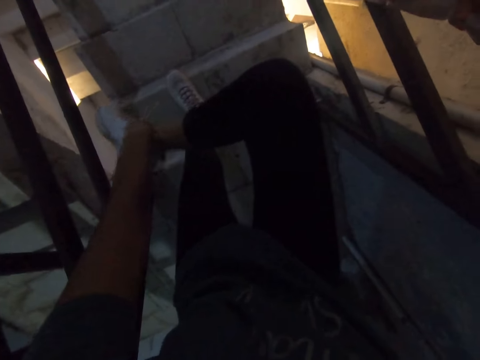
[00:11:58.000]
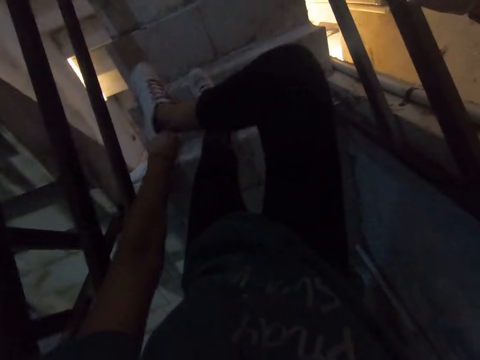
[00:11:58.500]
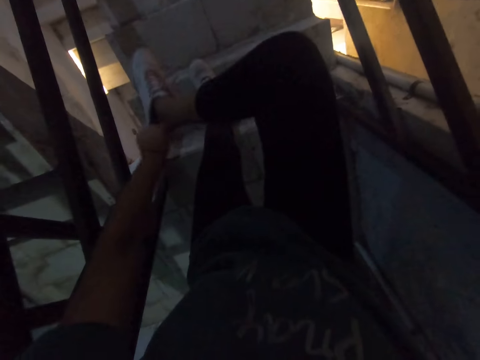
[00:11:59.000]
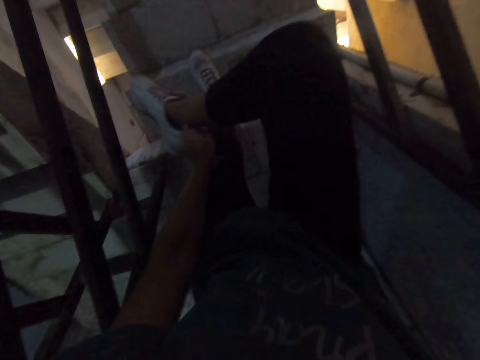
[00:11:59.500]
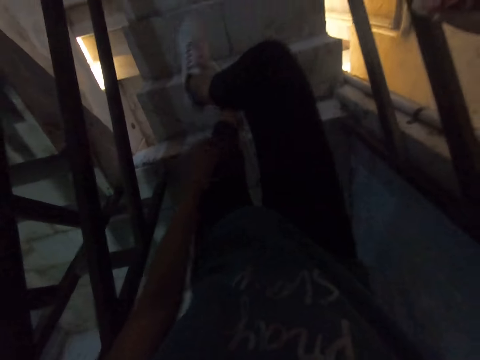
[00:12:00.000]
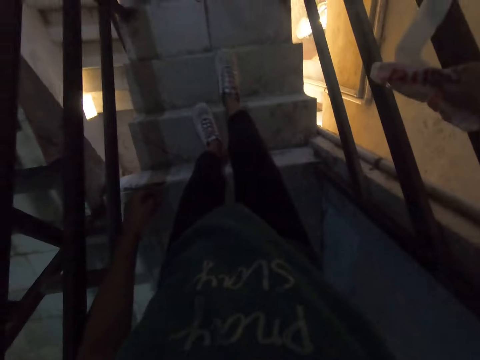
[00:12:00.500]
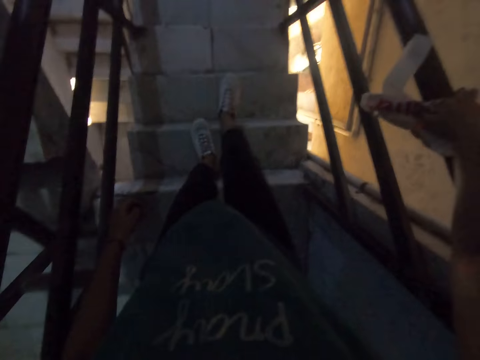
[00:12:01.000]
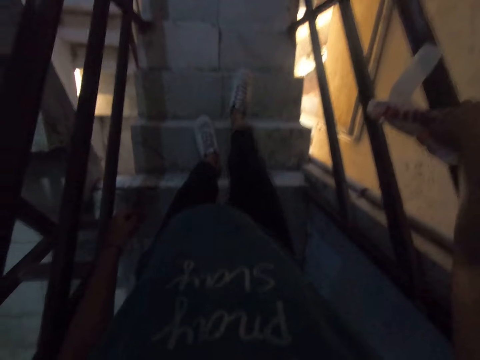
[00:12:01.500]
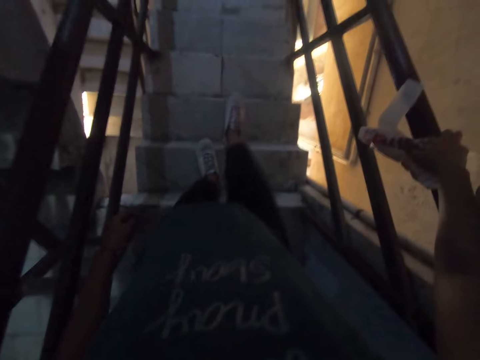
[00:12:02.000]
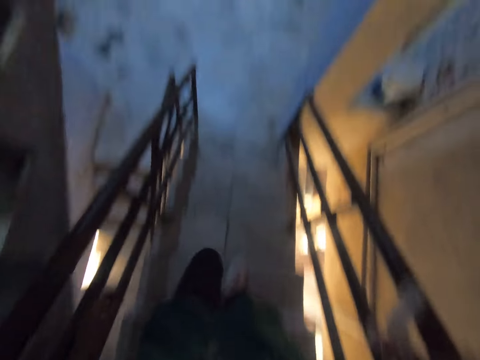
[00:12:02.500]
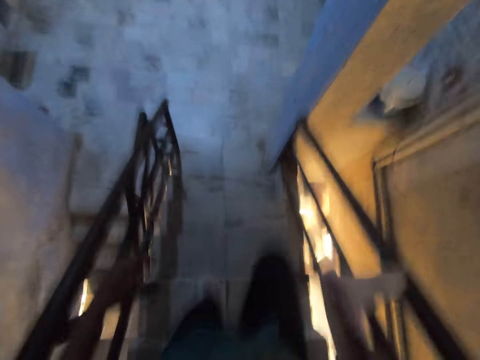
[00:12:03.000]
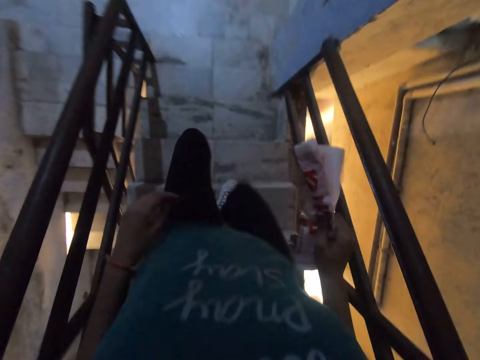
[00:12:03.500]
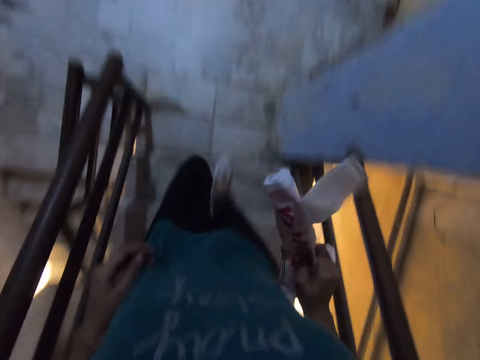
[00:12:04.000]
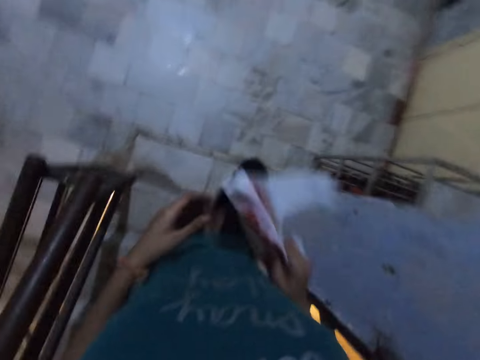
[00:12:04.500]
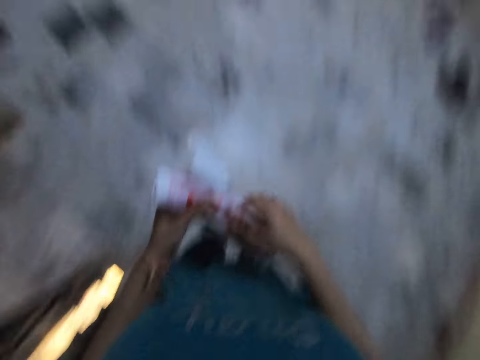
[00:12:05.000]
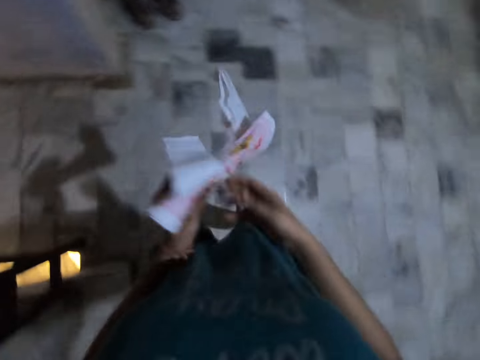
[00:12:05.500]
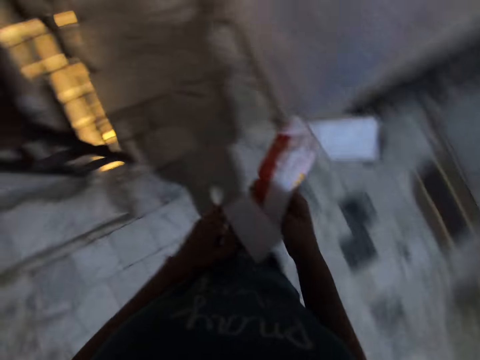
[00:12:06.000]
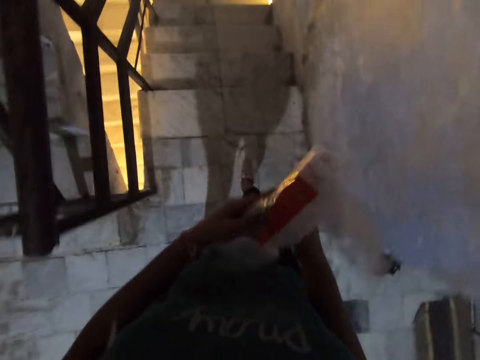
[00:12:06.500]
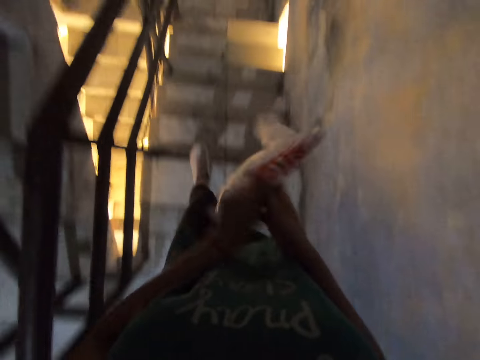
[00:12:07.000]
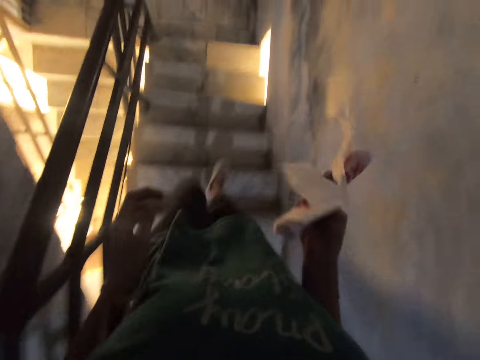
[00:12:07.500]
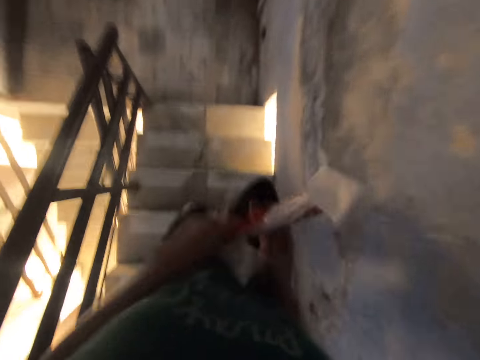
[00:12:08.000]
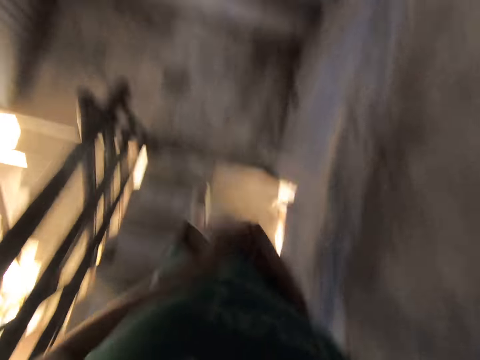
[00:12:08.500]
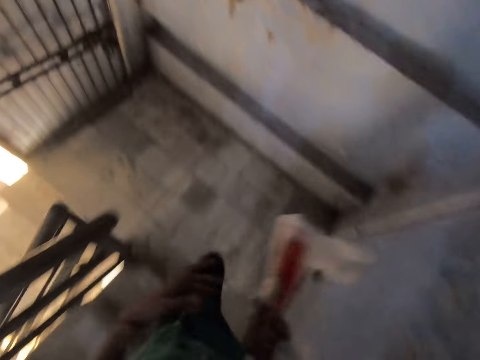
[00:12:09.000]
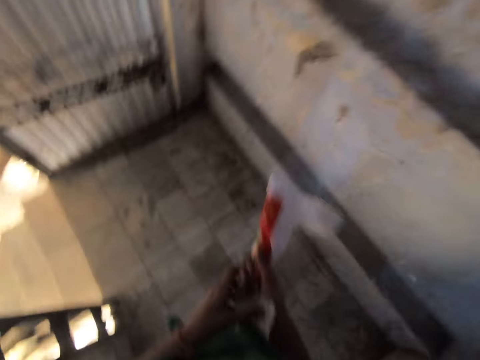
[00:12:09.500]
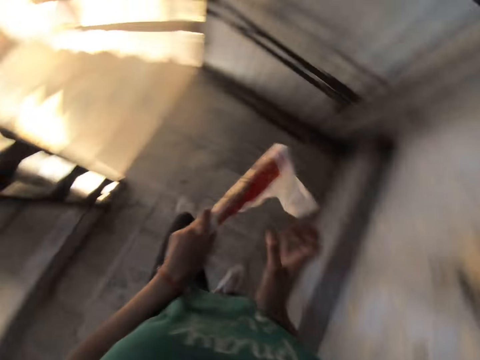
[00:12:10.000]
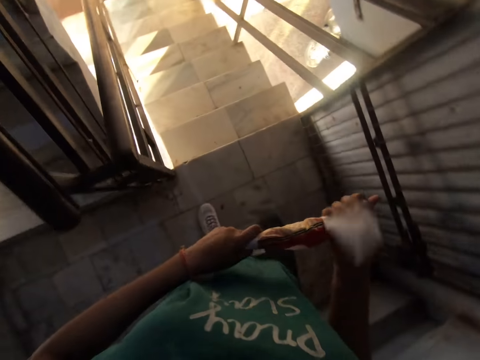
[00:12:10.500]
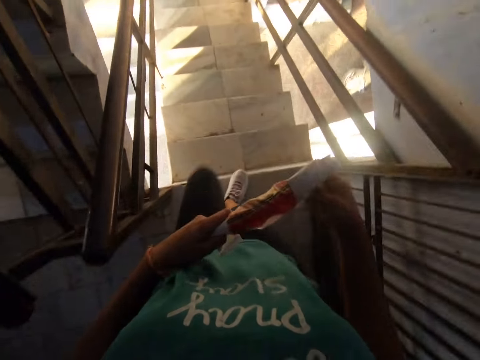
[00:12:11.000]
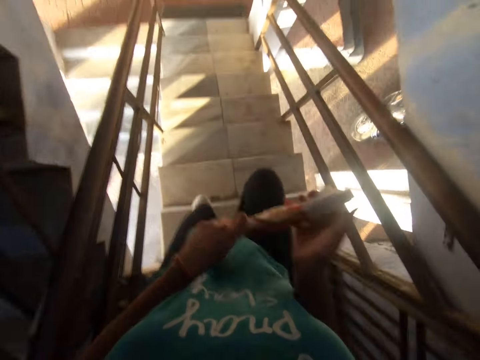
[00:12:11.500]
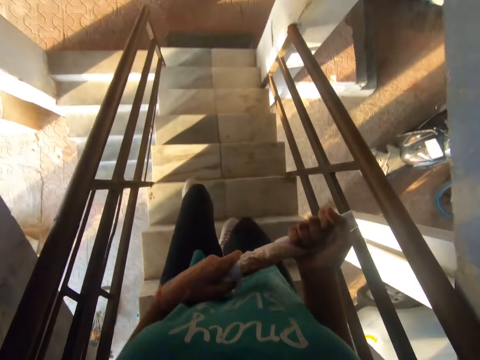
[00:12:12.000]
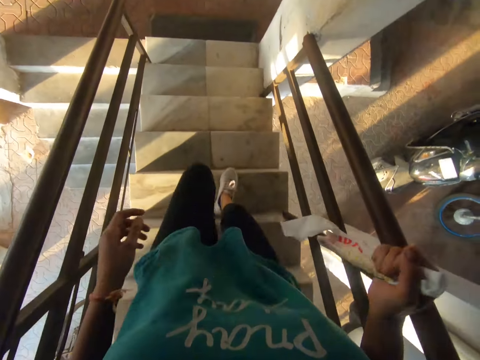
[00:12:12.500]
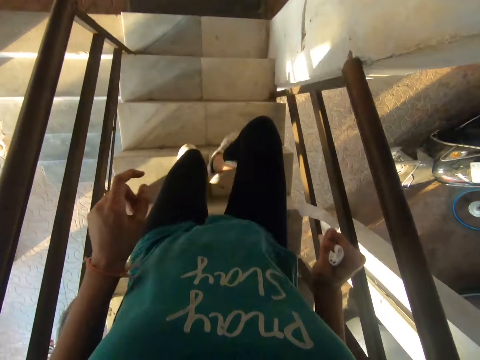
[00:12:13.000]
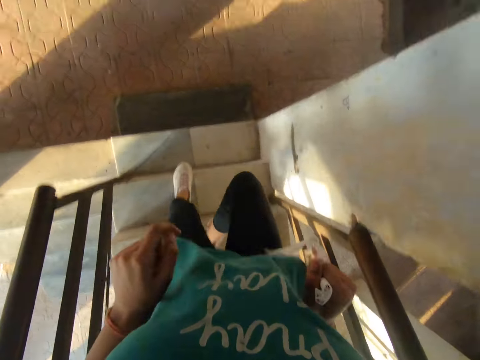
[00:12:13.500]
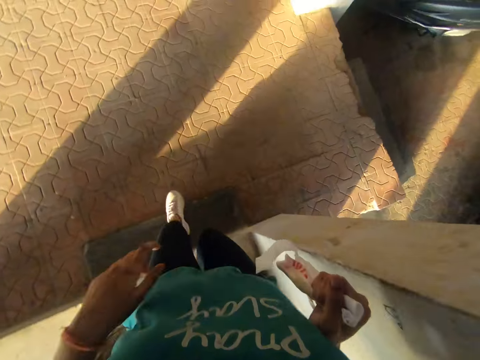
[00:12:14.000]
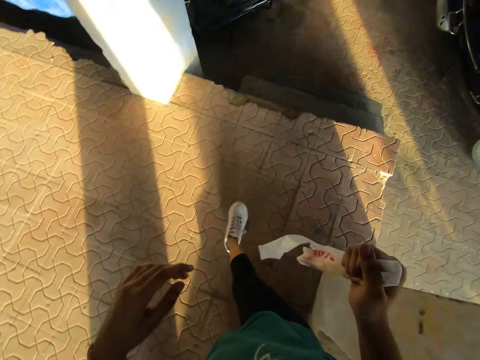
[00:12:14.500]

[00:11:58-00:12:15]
The camera wearer hits her right leg on the staircase step. She climbs down the flight of stairs. She passes the nylon in her right hand to her left hand. She turns the nylon paper with her hands. She rolls the nylon with both hands. She walks down the stairs. She removes her left hand from the nylon.

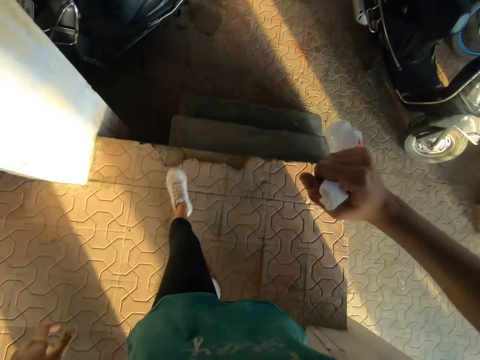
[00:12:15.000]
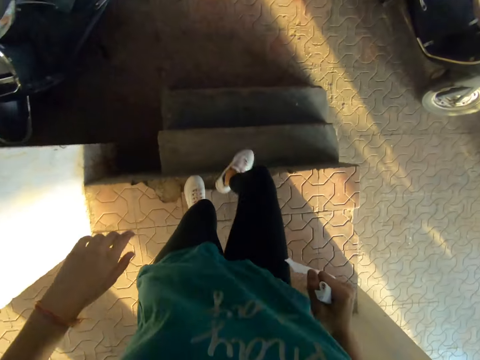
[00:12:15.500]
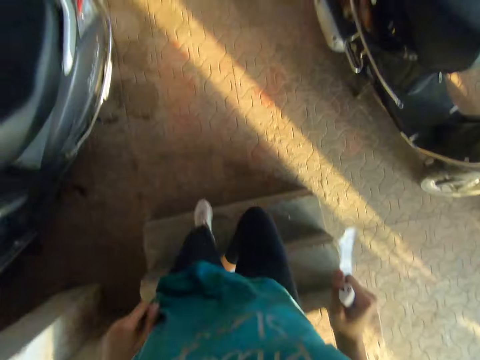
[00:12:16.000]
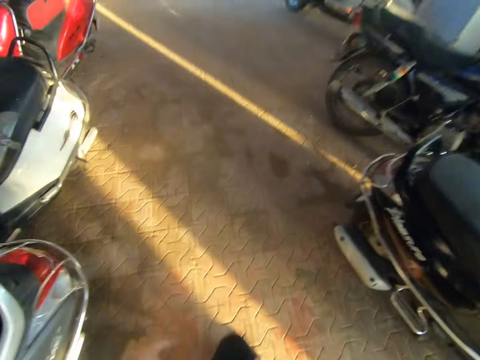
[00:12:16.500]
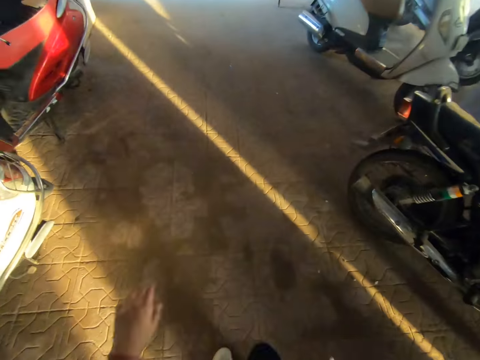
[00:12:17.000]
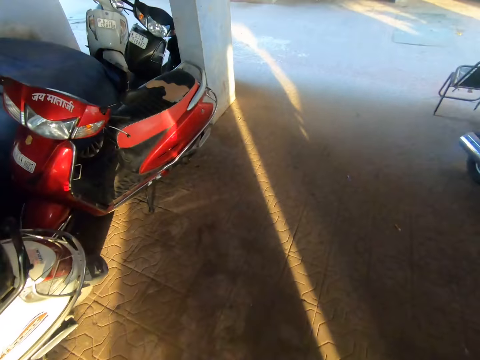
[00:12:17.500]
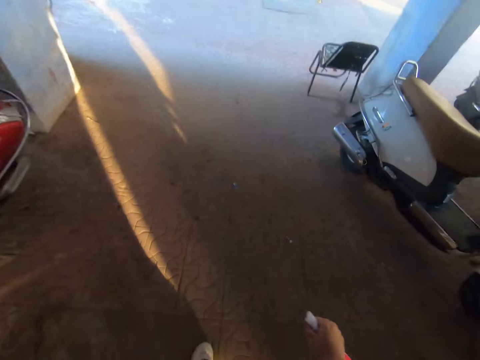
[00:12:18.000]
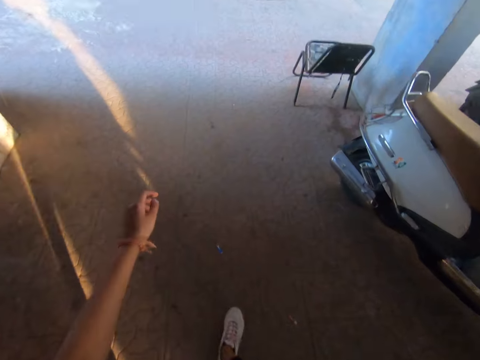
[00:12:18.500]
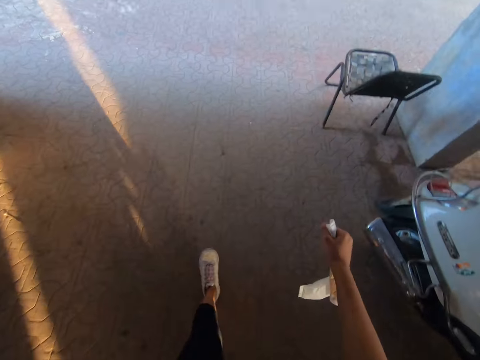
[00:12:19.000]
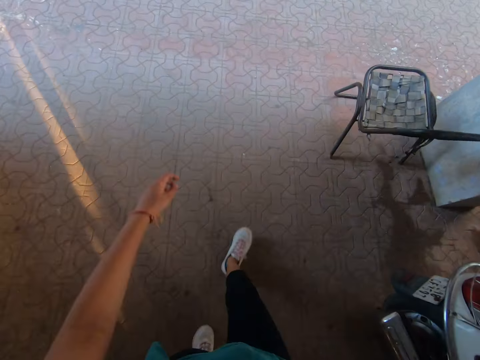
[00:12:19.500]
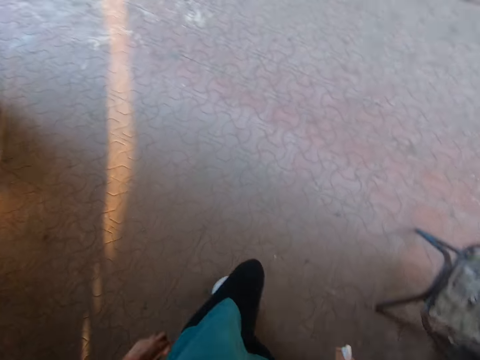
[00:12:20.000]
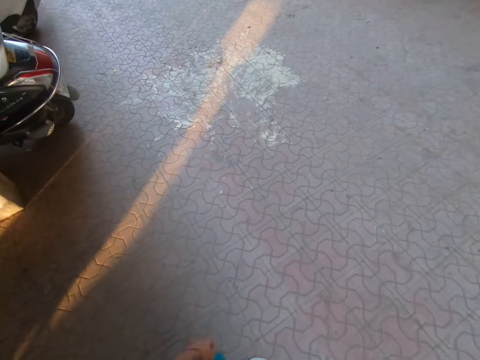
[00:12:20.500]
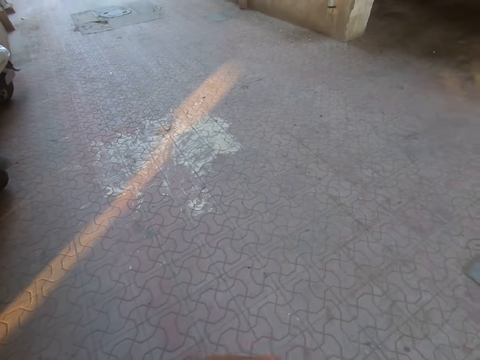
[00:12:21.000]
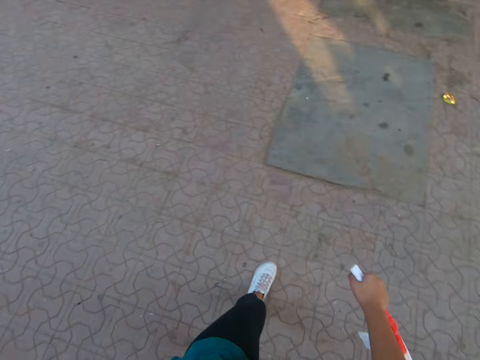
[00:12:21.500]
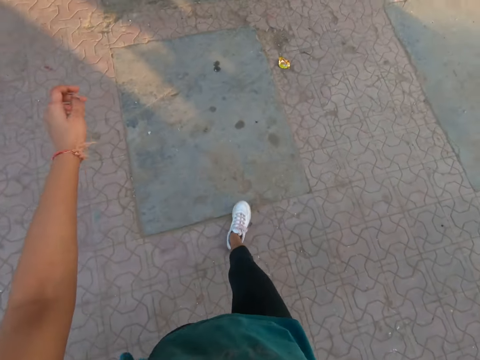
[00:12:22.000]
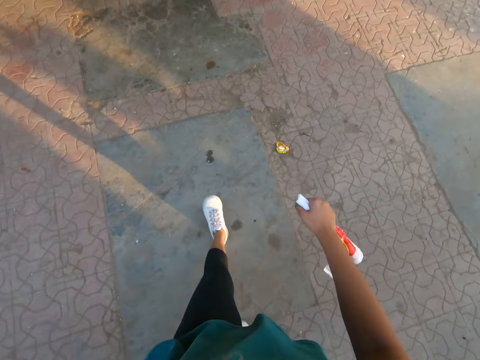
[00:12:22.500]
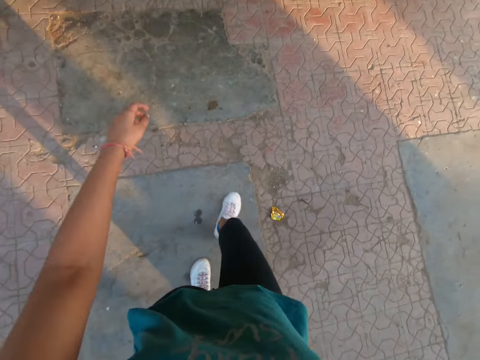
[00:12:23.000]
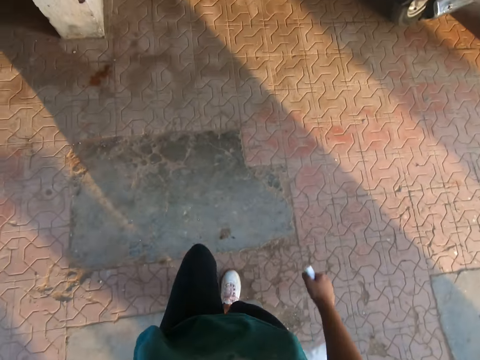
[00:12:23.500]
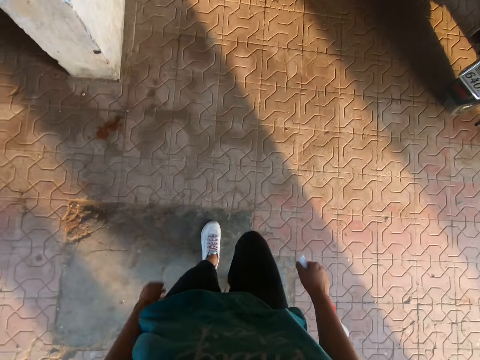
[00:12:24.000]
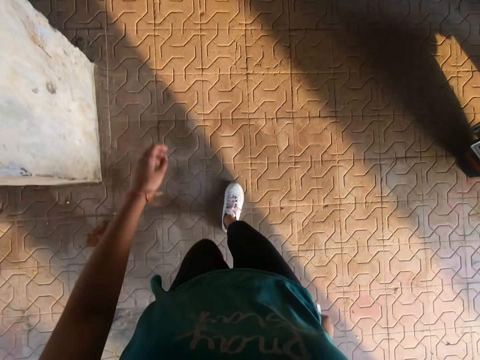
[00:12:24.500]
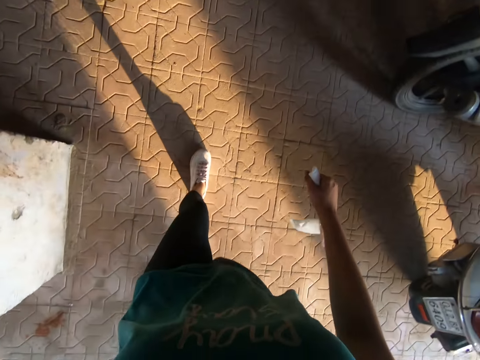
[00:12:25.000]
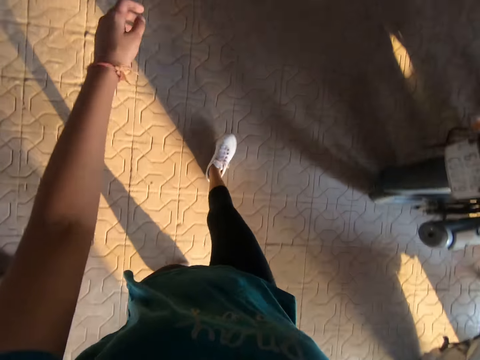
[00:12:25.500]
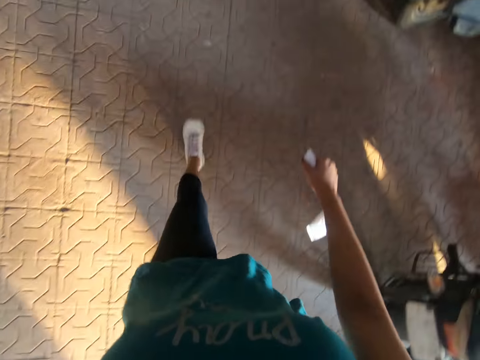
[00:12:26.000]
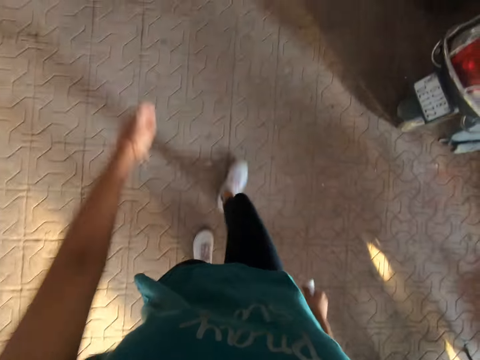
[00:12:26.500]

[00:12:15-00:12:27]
The camera wearer climbs down stairs. They walk inside the basement. They walk towards stairs.
